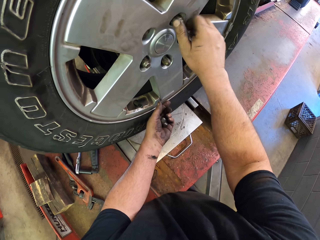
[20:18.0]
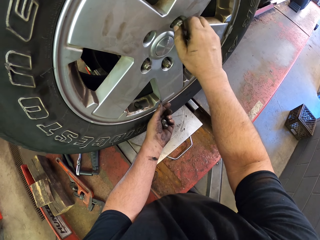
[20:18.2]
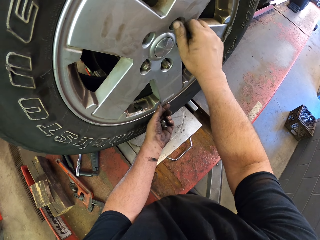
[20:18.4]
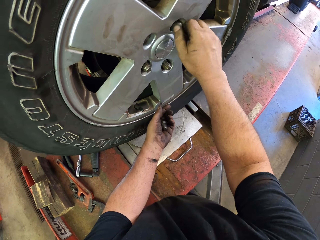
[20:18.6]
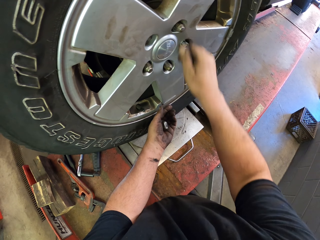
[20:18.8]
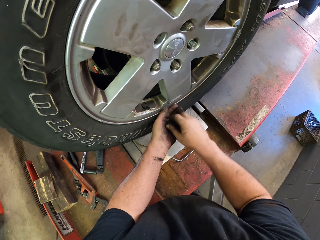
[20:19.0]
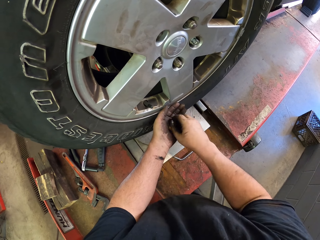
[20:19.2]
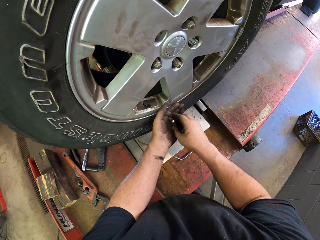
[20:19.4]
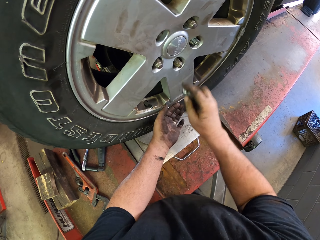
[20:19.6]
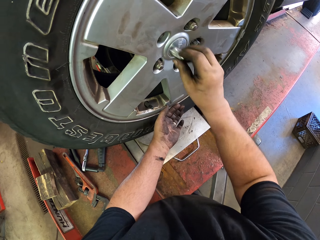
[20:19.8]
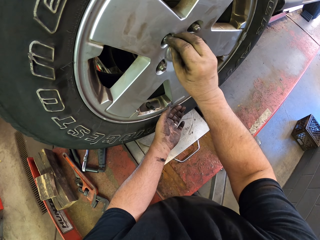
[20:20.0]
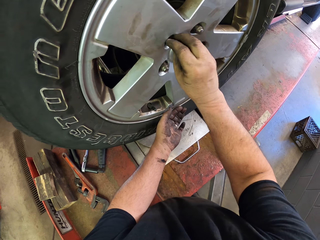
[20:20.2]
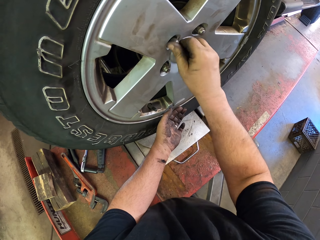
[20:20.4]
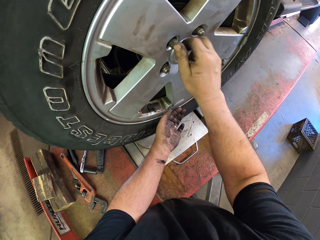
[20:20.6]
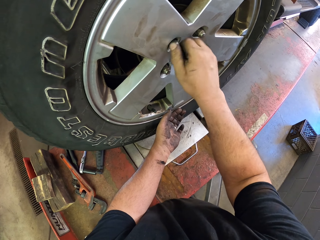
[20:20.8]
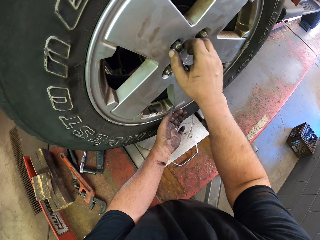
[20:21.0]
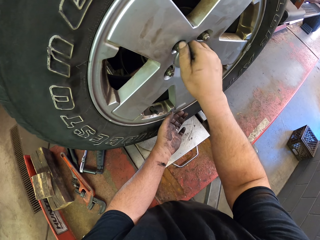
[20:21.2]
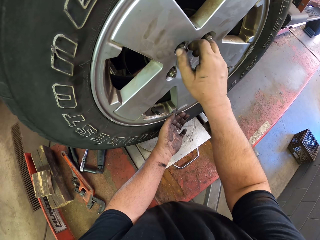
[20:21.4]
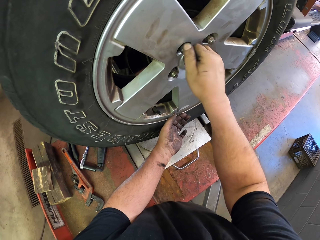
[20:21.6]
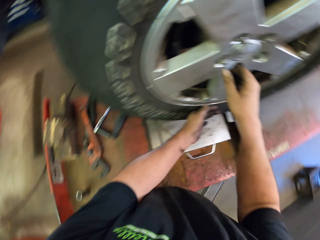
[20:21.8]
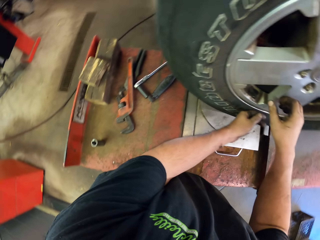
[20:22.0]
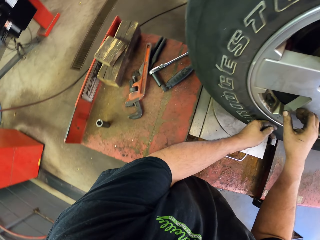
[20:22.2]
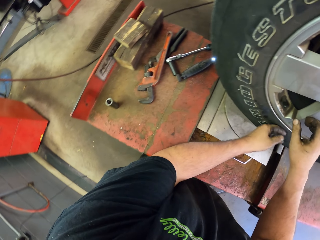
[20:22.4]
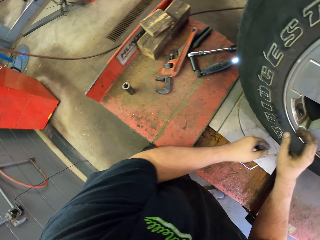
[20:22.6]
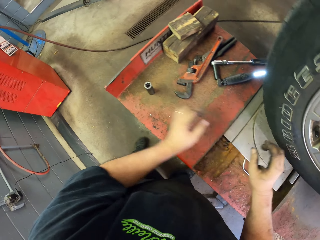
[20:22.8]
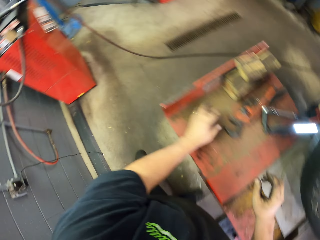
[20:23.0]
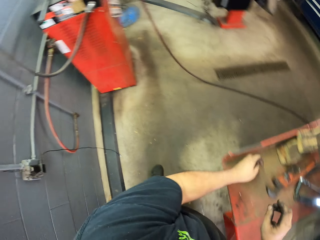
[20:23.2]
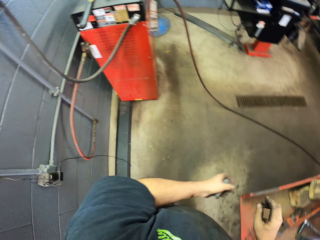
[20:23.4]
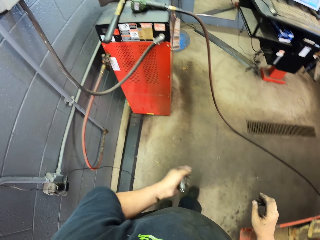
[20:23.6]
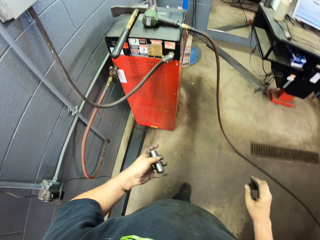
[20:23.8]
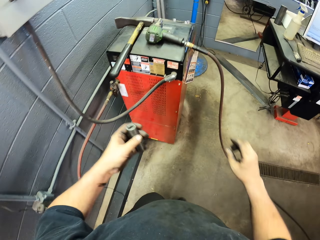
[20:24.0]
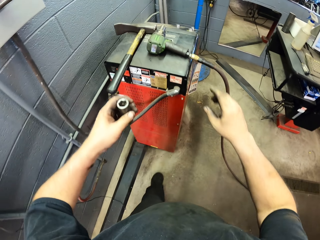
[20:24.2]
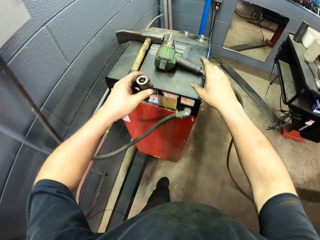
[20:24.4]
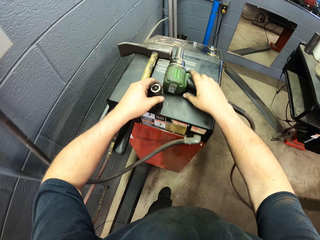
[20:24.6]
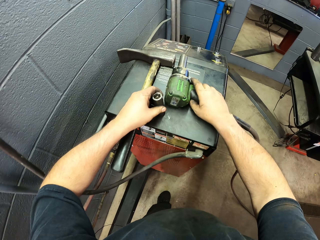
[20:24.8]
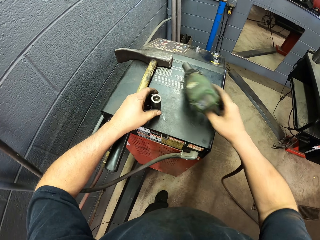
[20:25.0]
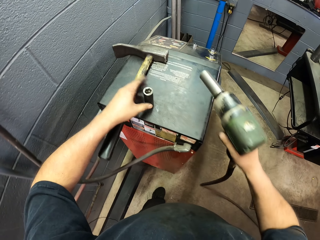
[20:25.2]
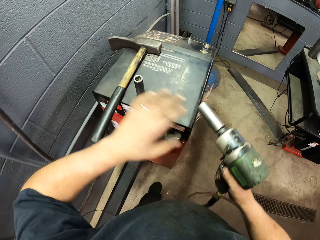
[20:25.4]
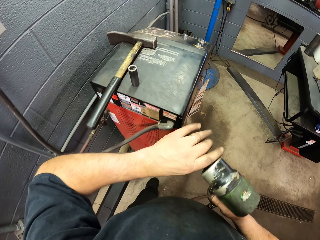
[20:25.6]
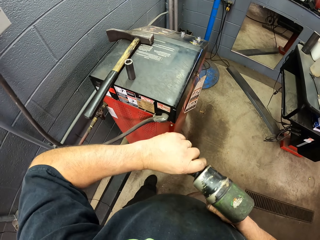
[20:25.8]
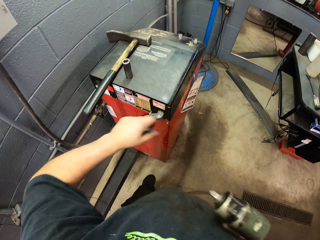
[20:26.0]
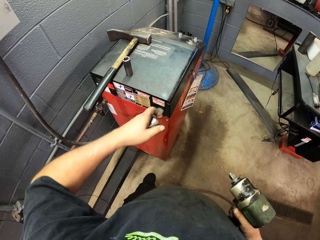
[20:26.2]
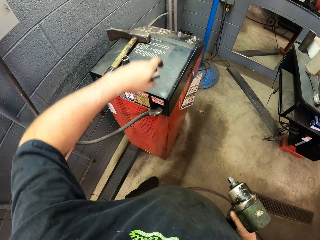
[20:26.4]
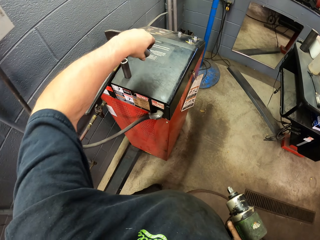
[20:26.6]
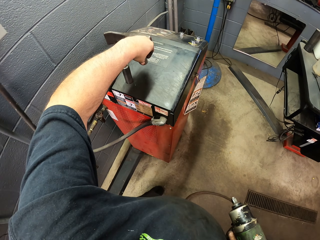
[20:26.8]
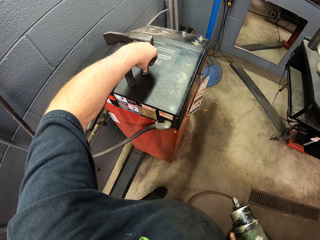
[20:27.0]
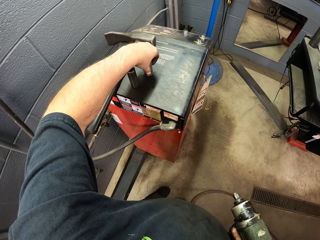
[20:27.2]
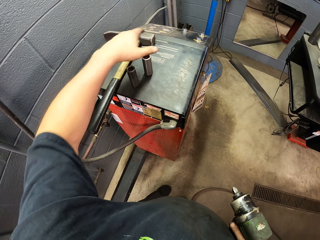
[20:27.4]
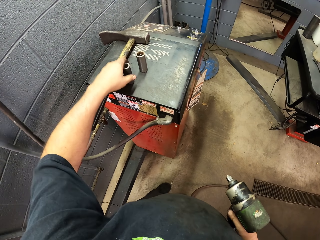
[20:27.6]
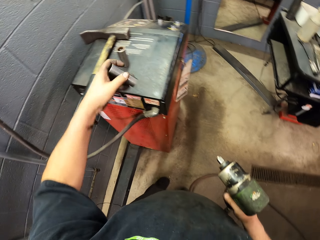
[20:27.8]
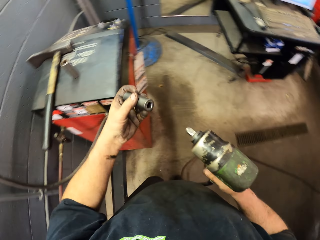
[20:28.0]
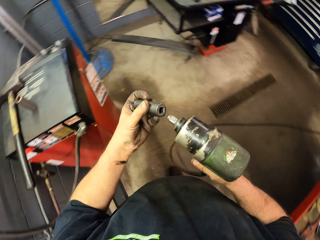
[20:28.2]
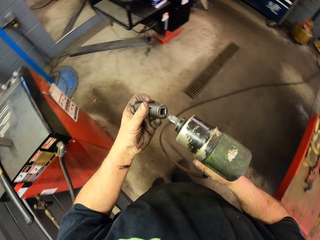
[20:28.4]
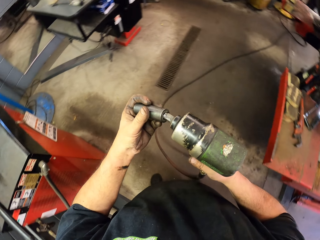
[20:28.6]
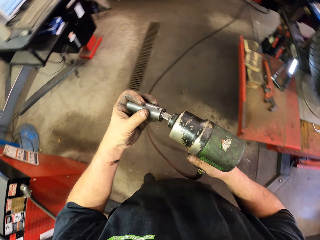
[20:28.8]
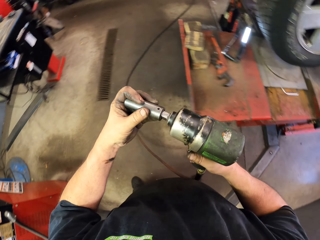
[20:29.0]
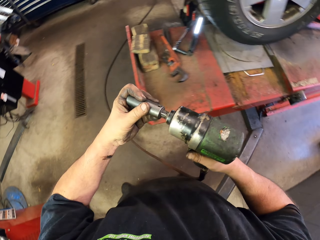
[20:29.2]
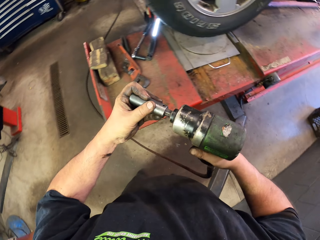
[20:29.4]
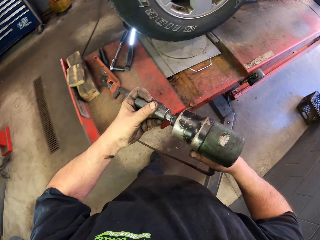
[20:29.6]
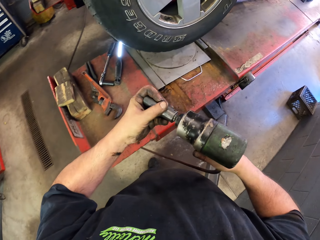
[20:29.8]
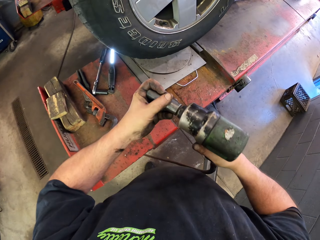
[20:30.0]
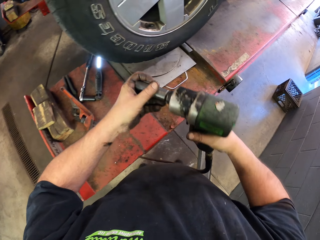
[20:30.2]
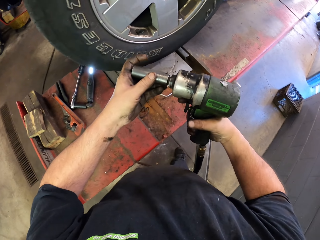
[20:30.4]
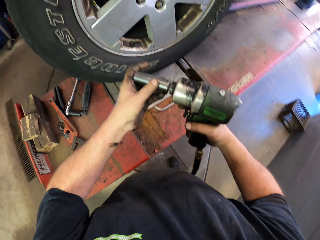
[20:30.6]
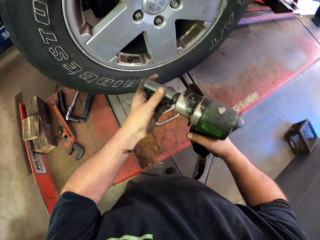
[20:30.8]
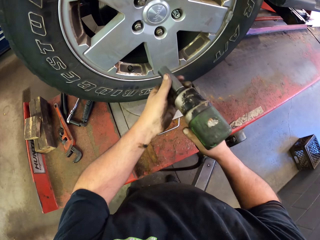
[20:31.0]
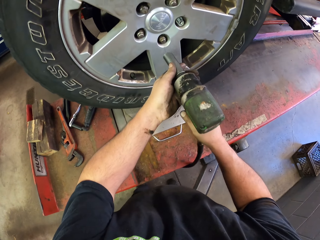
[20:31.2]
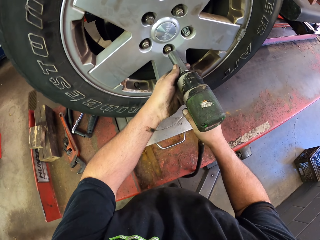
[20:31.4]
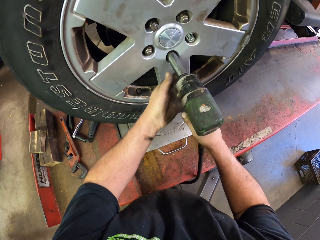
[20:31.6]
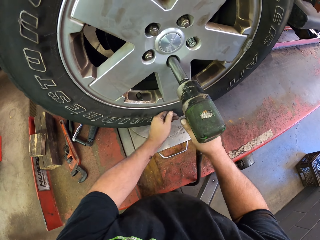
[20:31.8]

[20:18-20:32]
The camera wearer picks up a chuck. They move around, put the chuck down, and pick up the impact driver. They remove the chuck on the impact driver. They put the chuck down. They pick up the other chuck. They put the chuck on the impact driver.

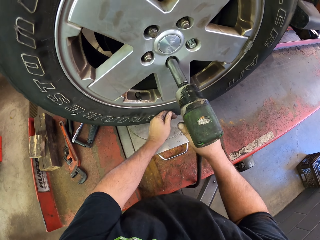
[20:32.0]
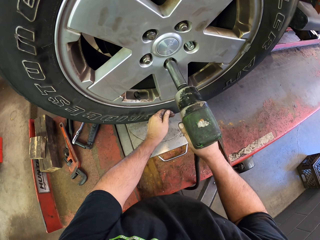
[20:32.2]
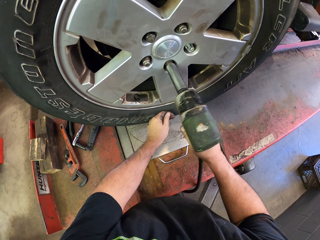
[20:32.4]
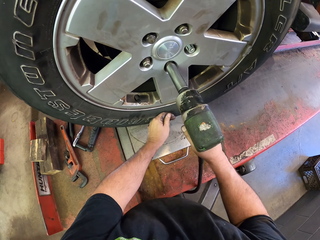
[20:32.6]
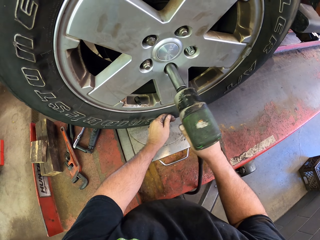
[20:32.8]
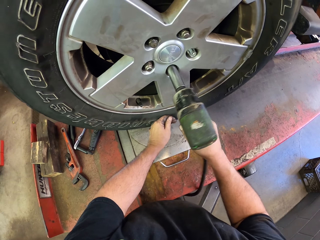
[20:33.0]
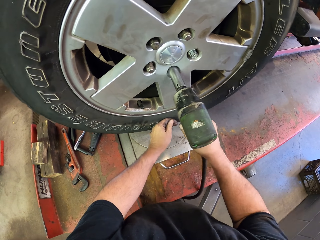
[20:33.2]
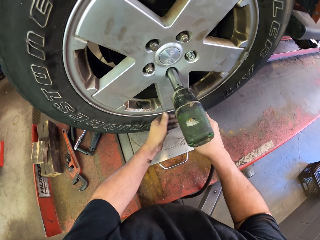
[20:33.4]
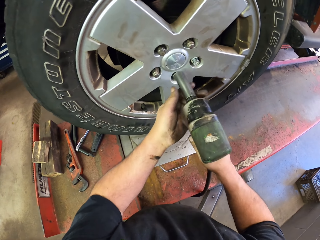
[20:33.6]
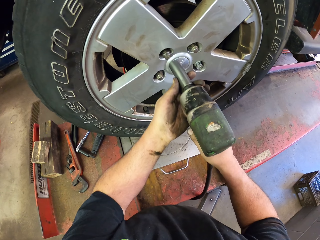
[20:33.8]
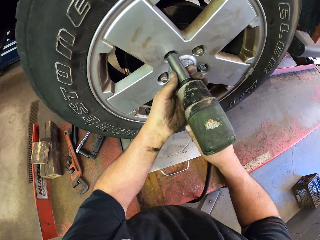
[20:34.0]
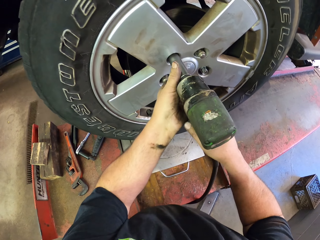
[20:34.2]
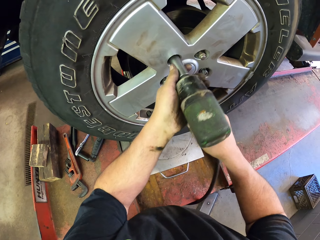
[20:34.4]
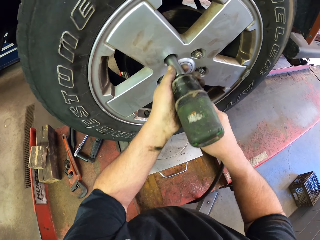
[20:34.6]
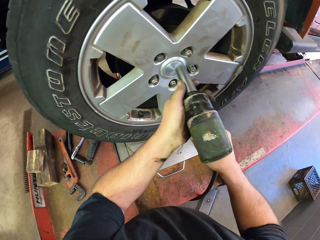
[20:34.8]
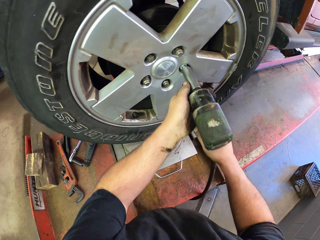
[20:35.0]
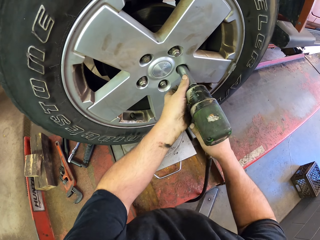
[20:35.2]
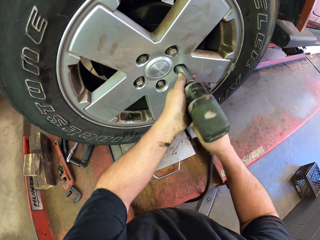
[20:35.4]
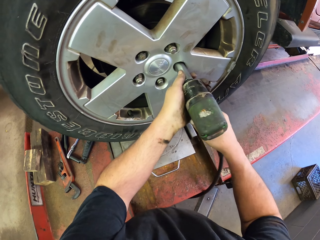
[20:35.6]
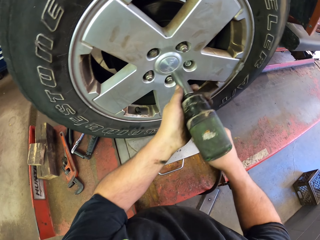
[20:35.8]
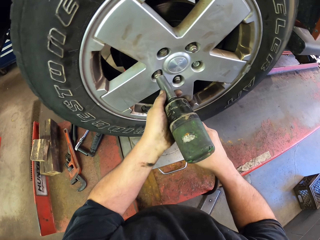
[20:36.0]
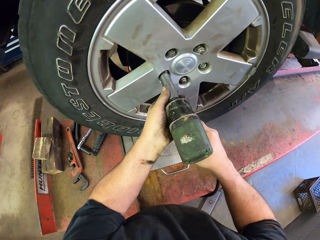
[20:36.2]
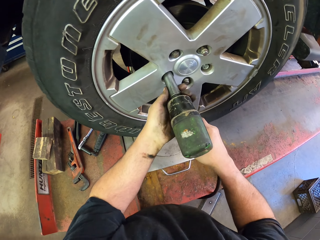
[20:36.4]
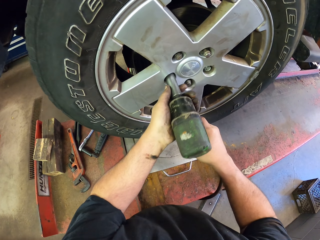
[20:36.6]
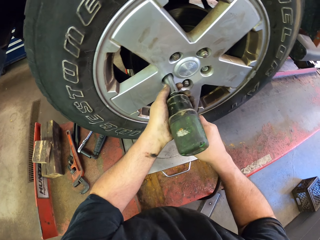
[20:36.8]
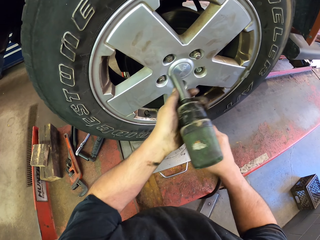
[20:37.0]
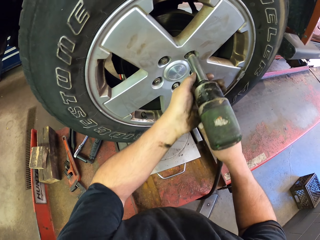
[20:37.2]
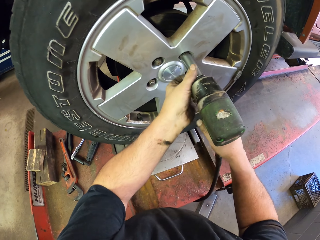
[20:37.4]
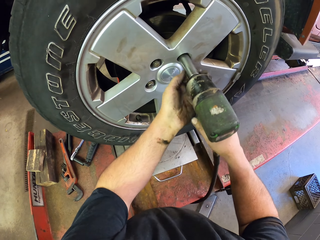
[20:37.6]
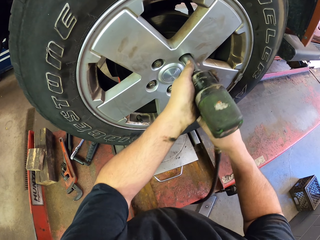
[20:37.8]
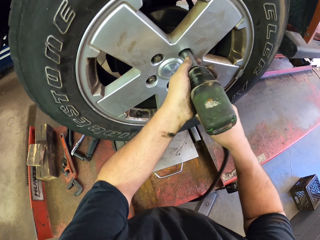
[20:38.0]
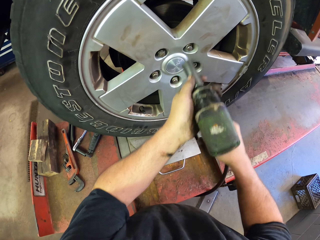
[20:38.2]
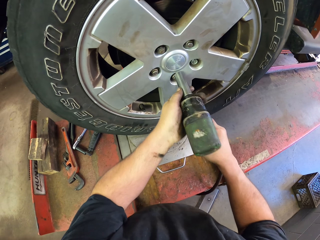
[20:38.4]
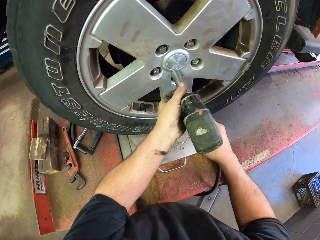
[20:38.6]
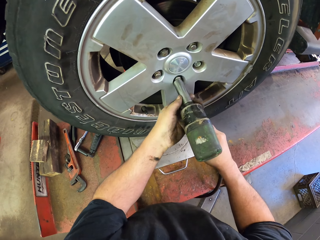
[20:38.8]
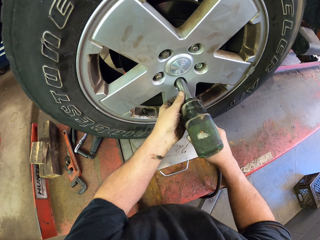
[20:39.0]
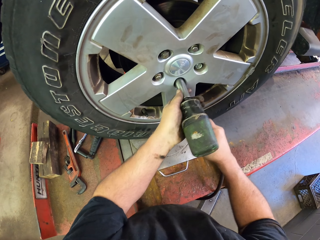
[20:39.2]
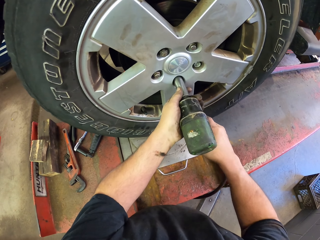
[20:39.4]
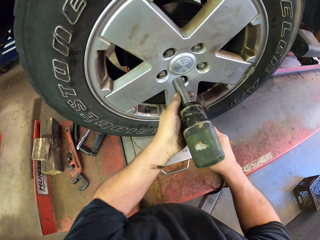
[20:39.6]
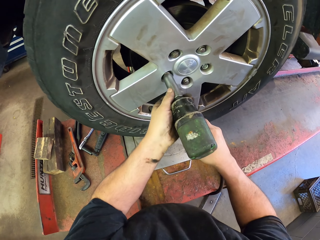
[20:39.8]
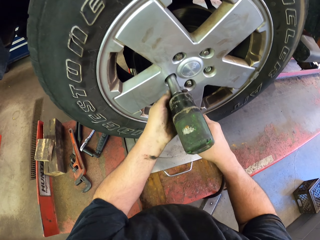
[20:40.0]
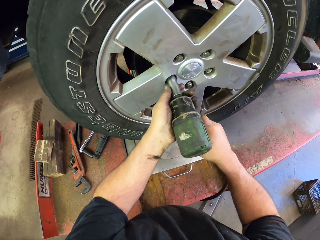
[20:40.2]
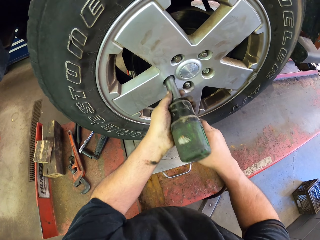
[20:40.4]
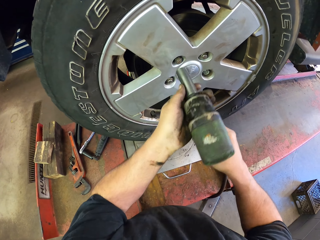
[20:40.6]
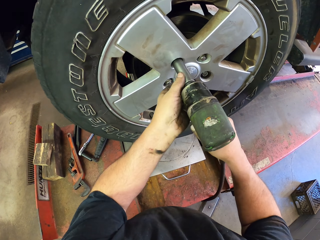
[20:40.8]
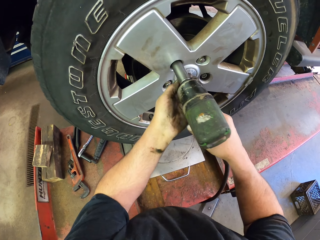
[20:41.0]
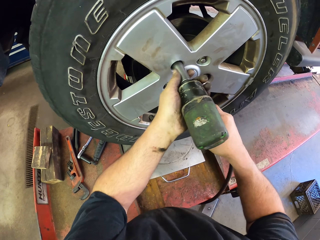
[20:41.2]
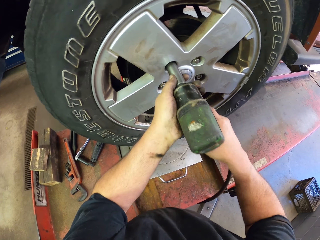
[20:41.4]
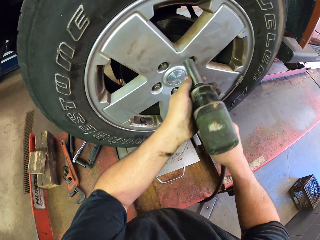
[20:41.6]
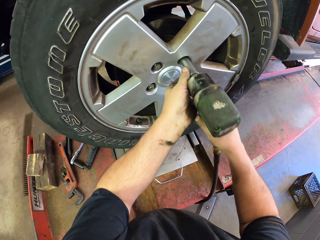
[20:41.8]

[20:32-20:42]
The camera wearer tightens the bolts. They fix the car wheel.
